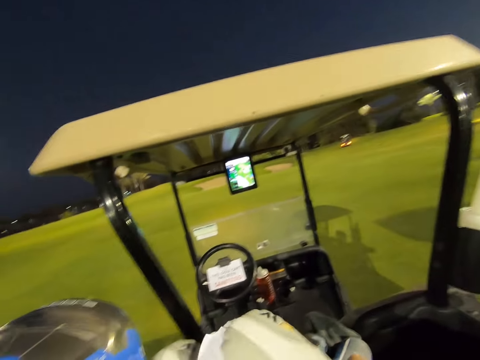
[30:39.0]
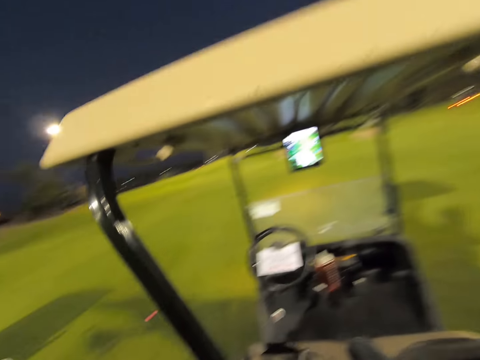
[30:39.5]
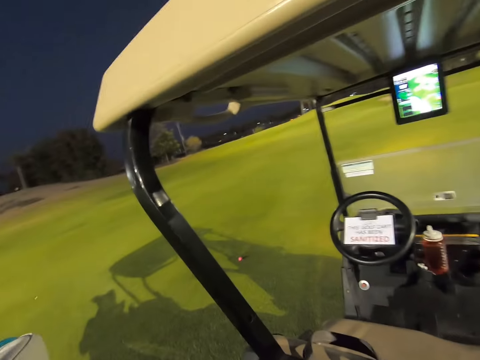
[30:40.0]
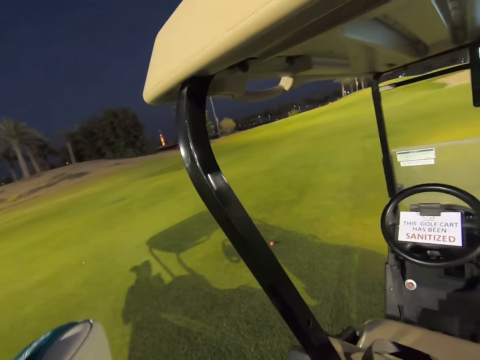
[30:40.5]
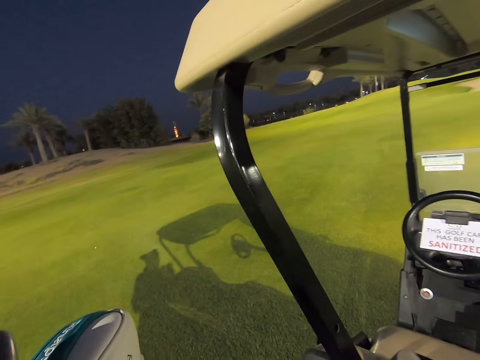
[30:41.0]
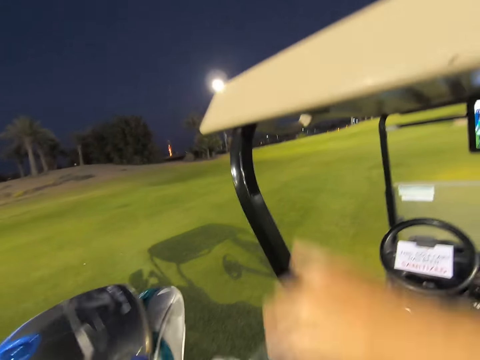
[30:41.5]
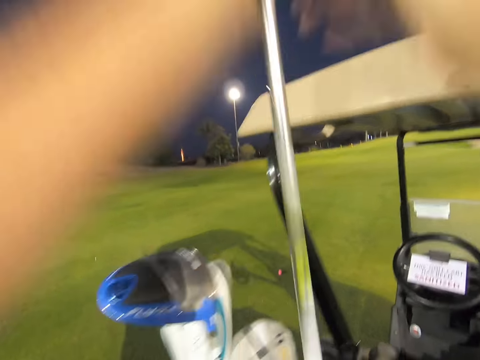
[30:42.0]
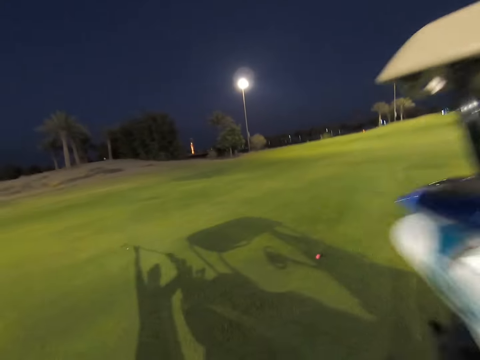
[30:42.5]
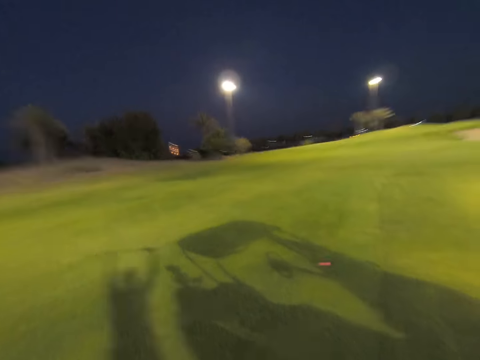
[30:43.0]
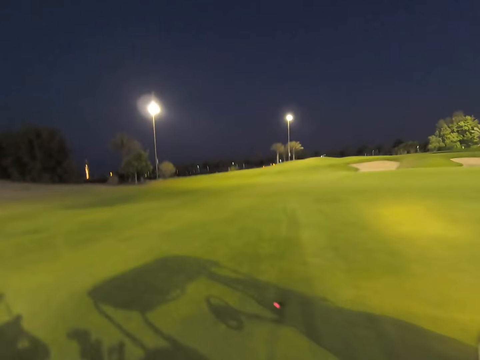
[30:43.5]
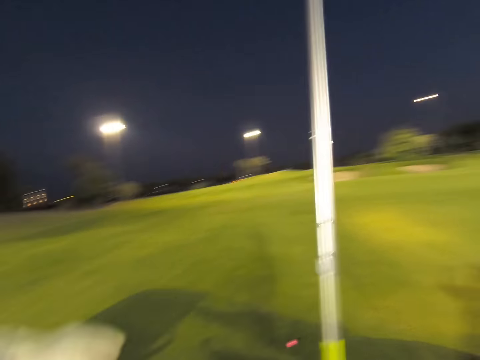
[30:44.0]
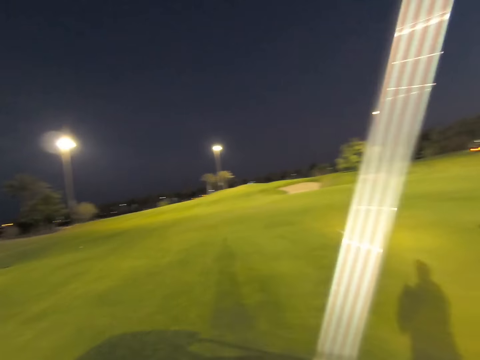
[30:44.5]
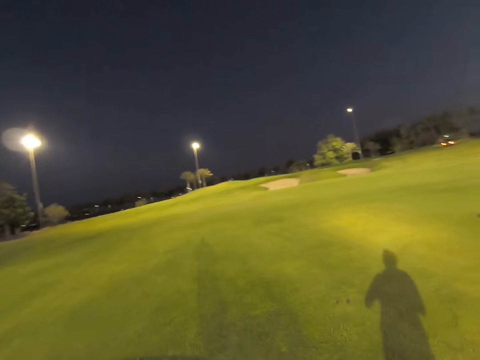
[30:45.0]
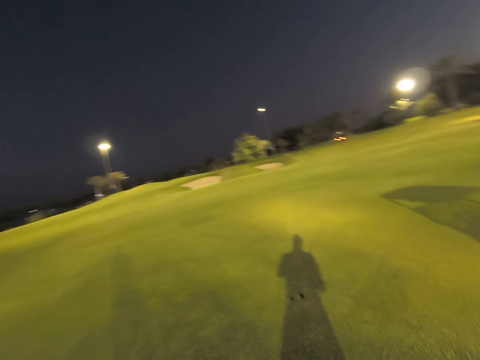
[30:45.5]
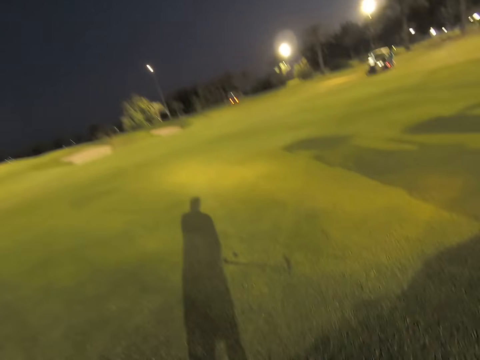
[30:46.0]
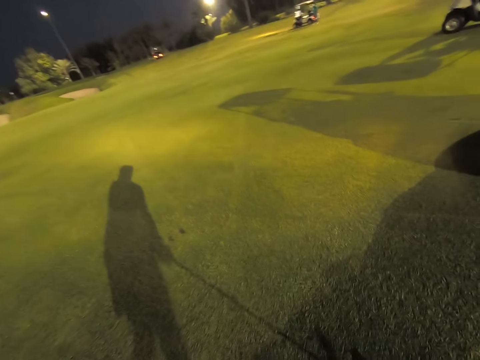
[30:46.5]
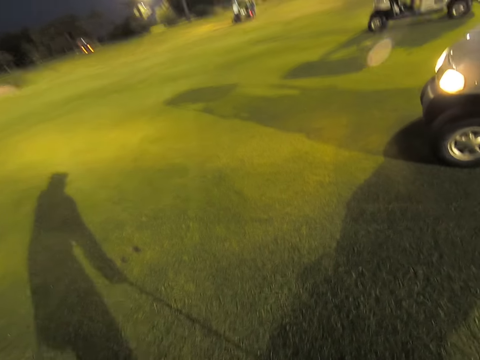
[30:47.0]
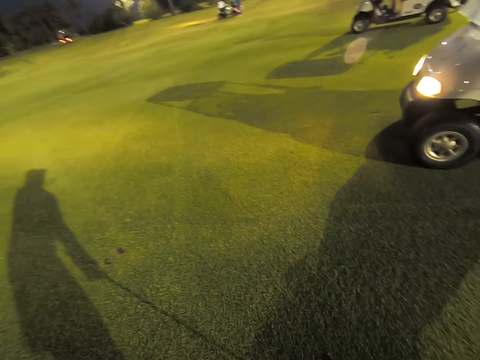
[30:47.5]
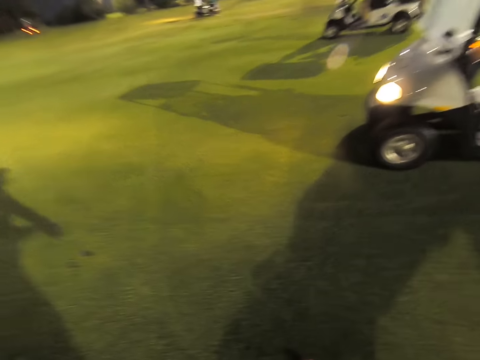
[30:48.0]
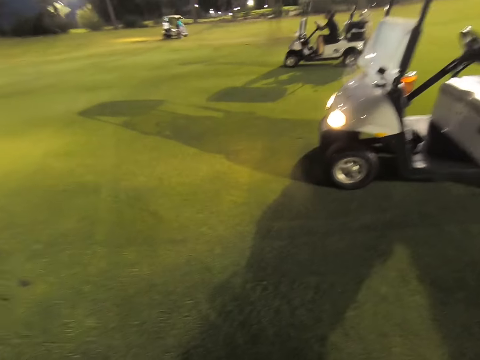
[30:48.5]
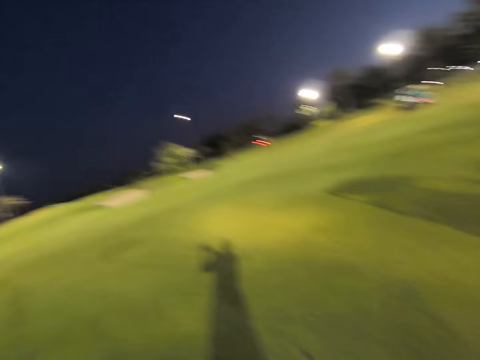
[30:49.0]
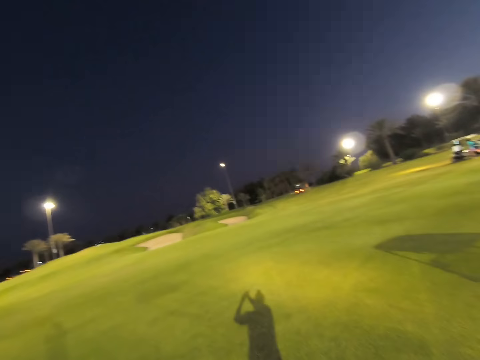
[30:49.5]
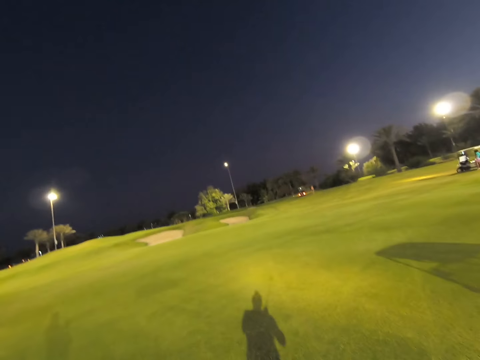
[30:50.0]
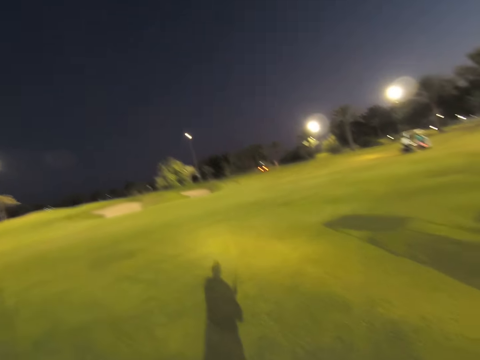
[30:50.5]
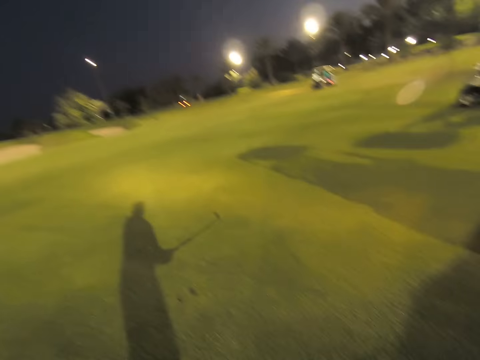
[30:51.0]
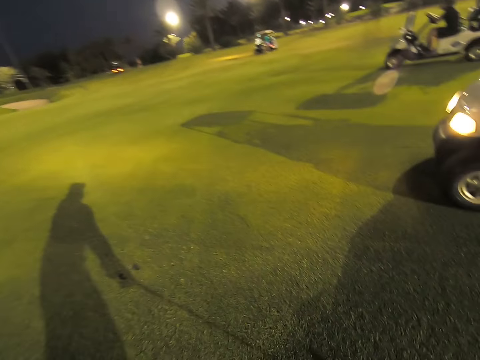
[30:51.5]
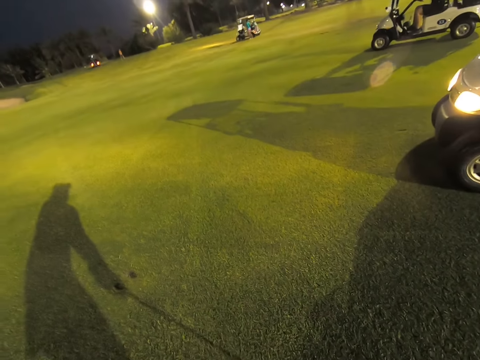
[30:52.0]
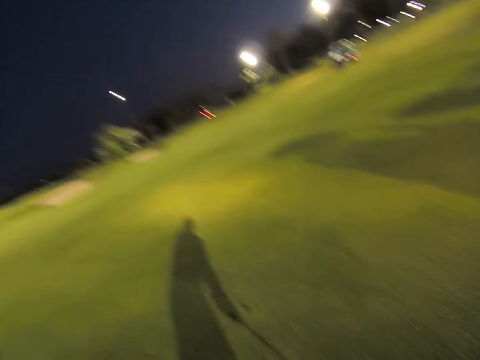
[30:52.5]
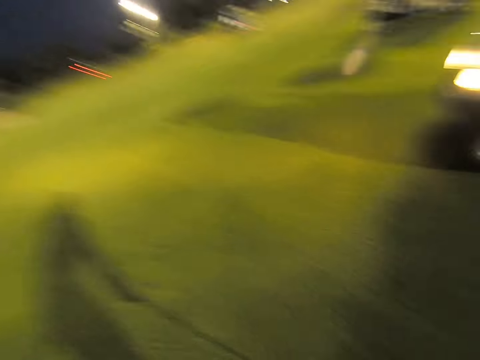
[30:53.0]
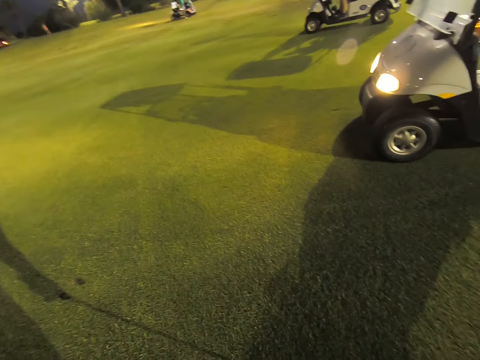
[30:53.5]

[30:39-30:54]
The camera wearer picks up the golf stick from the bag. They walk around the field. They put the stick in a playing position and play the golf.

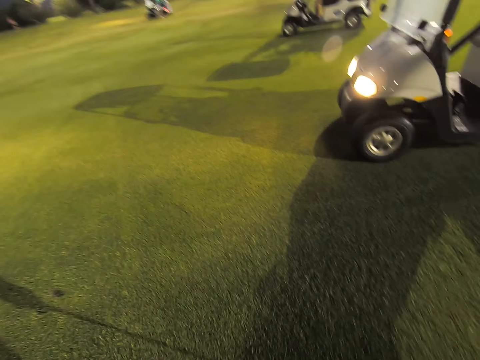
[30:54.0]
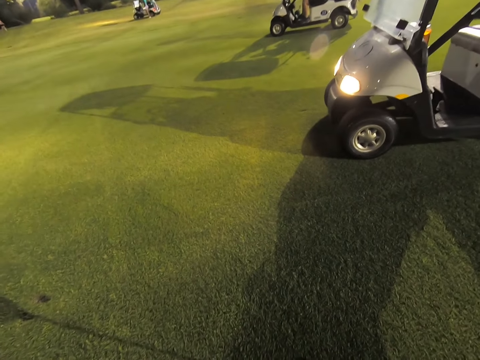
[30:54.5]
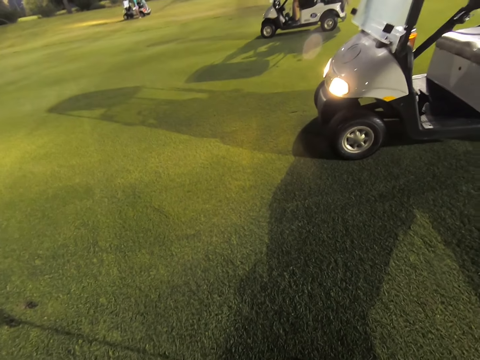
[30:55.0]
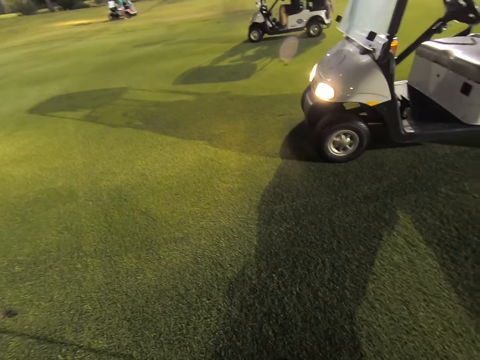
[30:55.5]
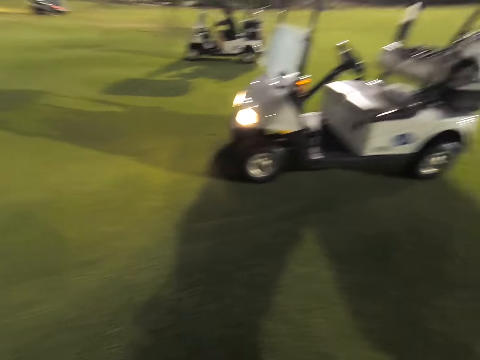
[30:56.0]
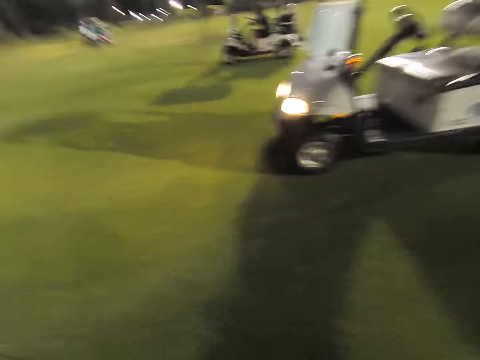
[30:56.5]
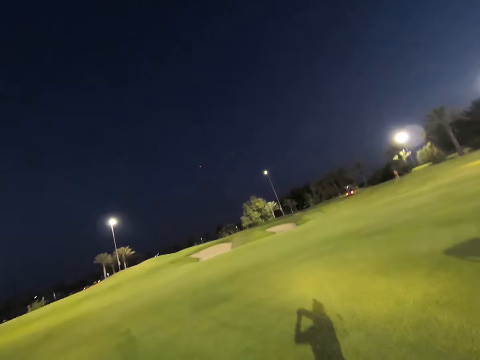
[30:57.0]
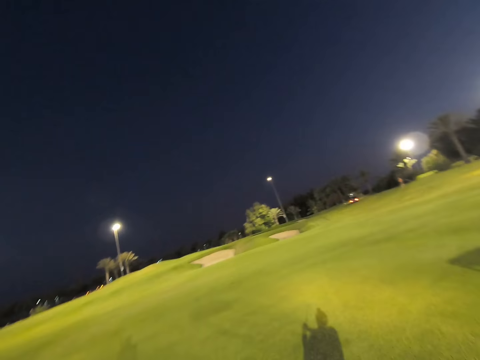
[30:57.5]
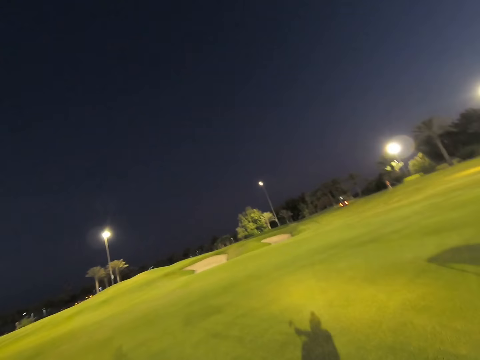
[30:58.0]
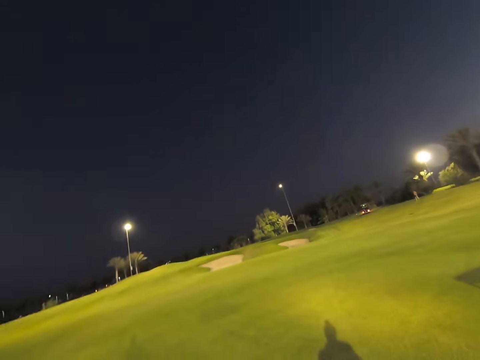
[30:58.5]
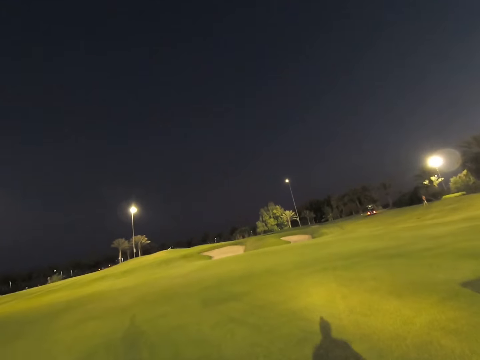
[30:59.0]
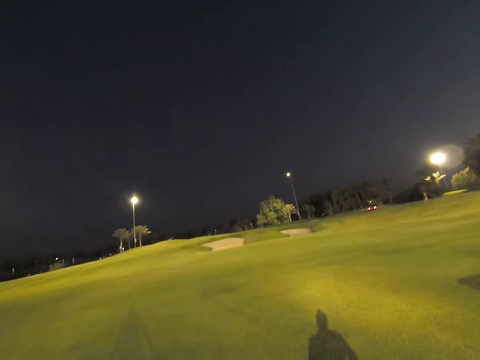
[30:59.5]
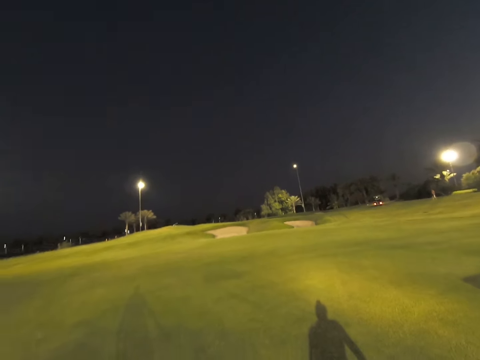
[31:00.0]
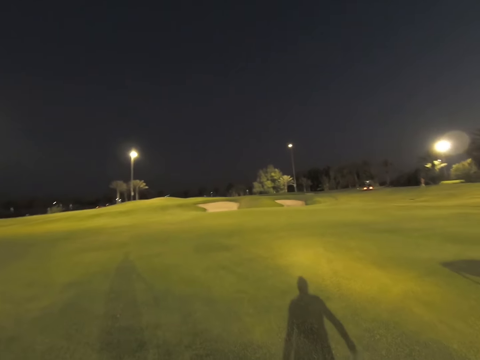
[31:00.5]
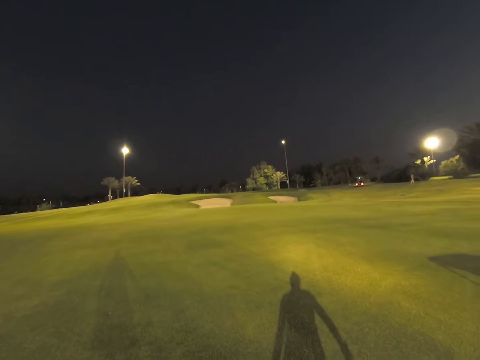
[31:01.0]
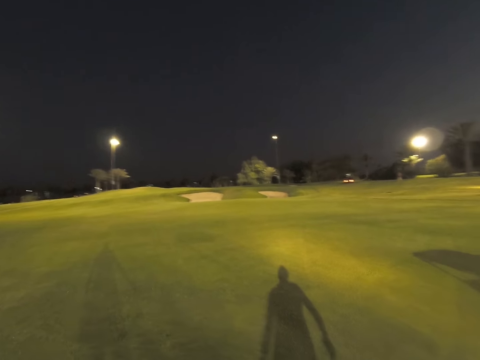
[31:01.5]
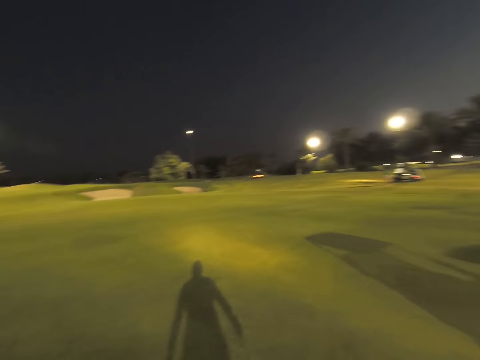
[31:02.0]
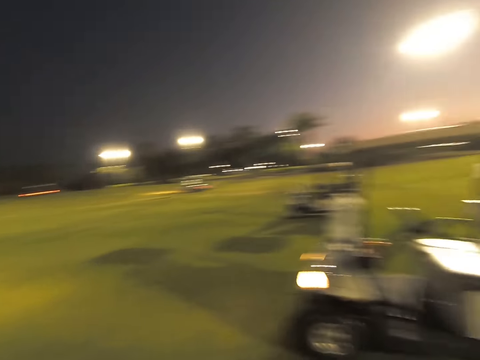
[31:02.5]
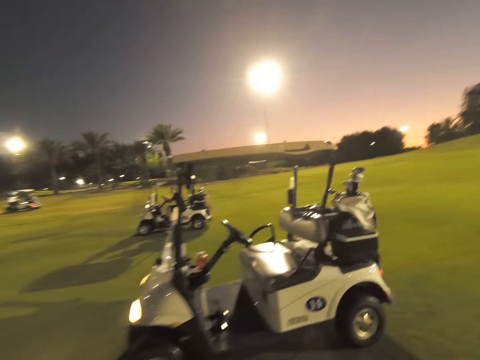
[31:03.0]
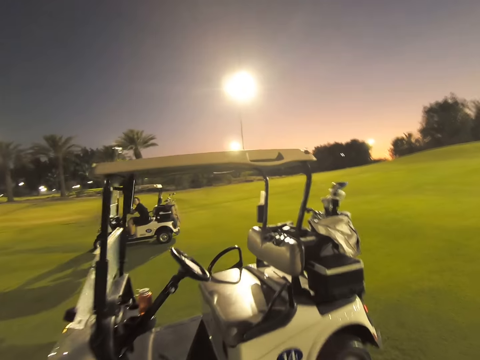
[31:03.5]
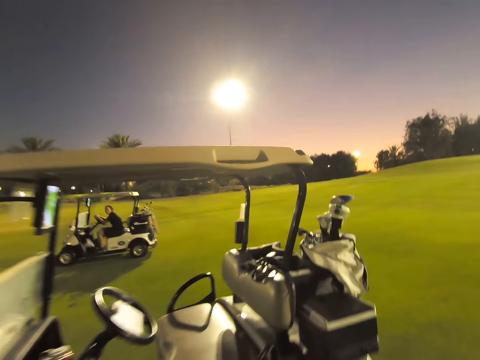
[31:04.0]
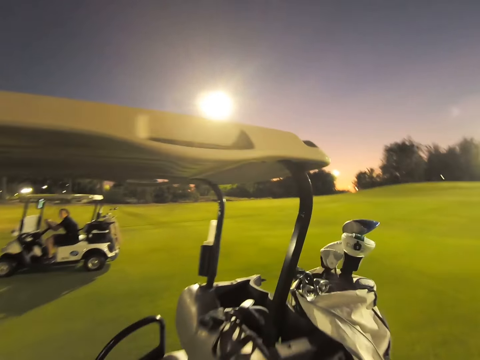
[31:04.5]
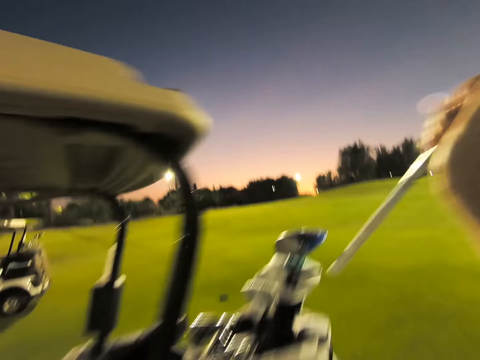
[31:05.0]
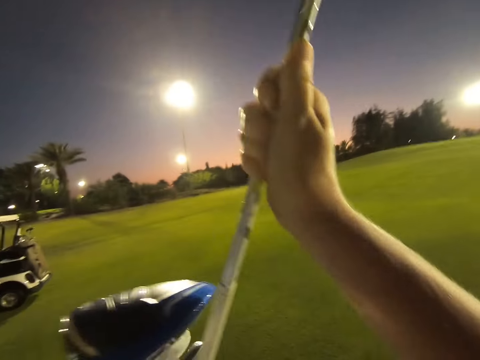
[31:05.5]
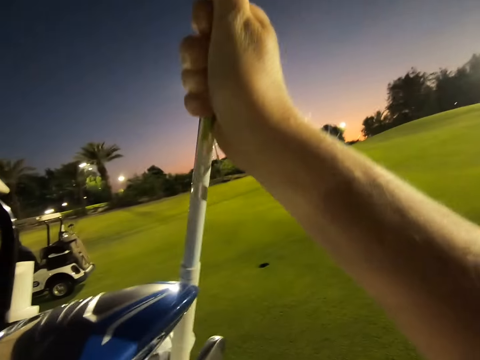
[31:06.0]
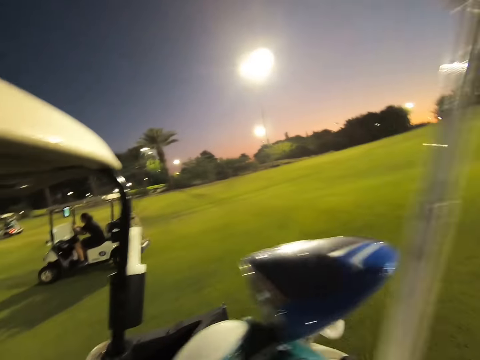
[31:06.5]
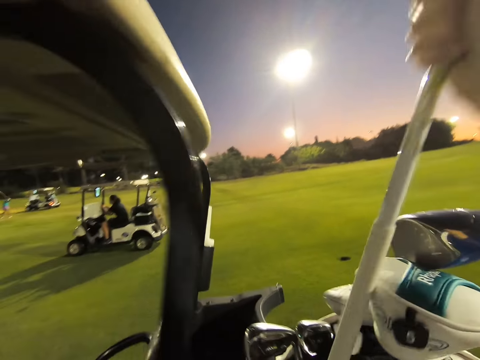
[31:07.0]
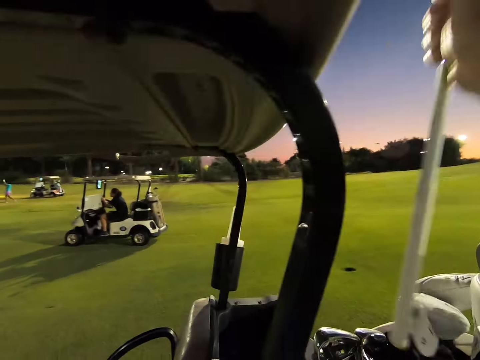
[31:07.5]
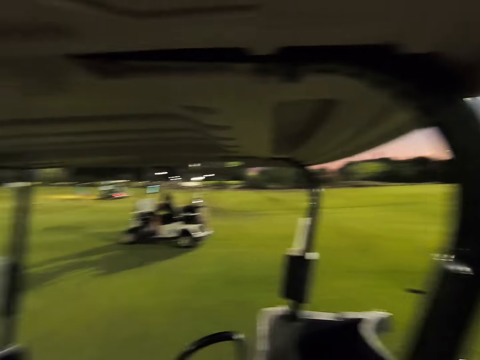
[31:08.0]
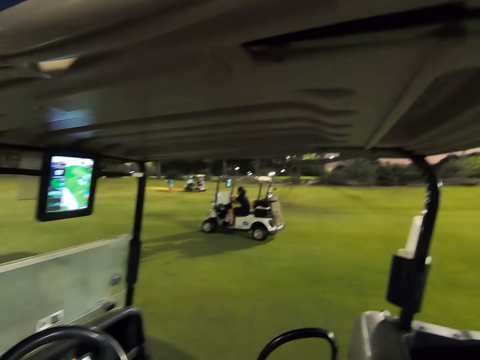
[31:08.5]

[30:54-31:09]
The camera wearer stares around the field. They walk around the field. They put the golf stick in the bag.
